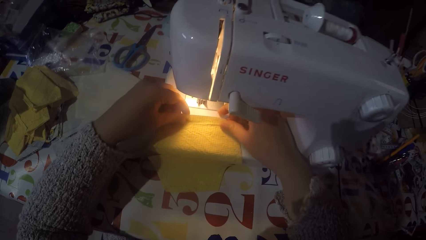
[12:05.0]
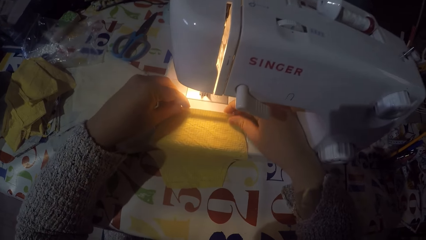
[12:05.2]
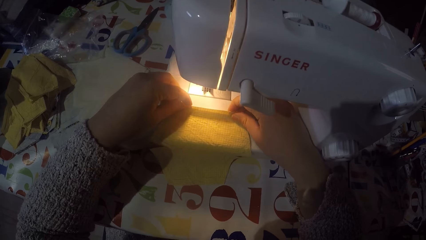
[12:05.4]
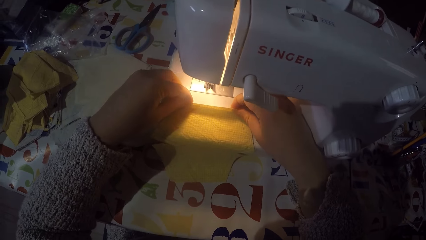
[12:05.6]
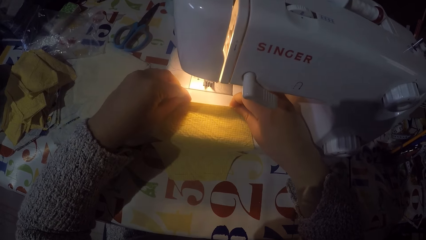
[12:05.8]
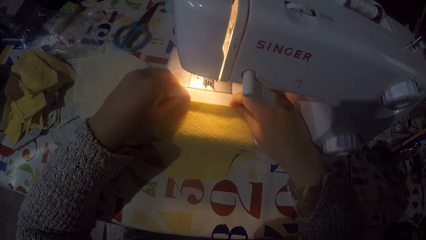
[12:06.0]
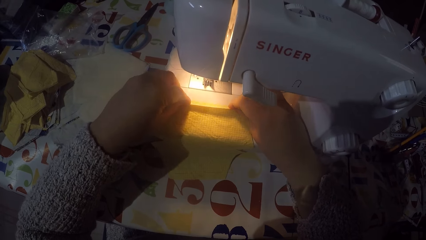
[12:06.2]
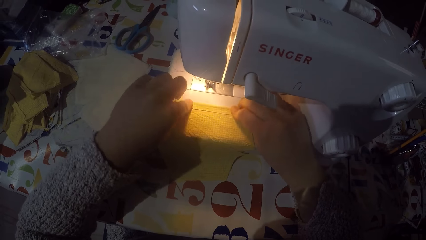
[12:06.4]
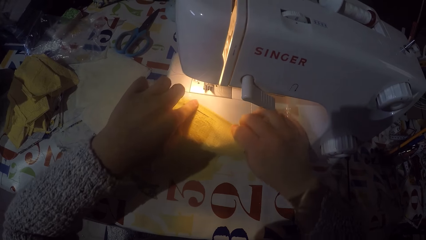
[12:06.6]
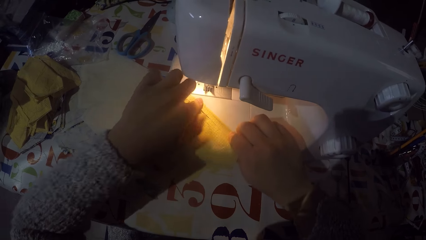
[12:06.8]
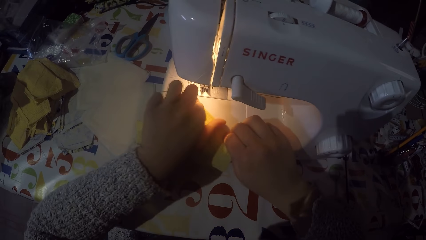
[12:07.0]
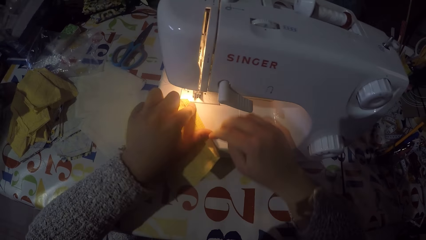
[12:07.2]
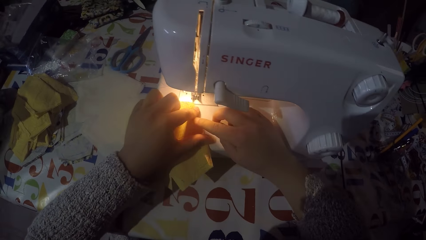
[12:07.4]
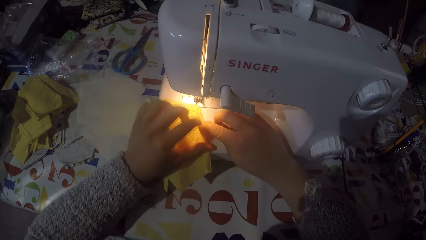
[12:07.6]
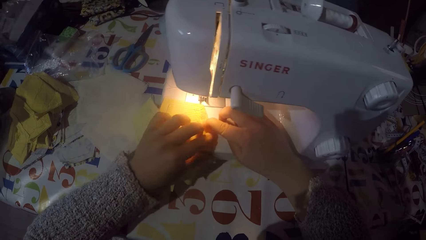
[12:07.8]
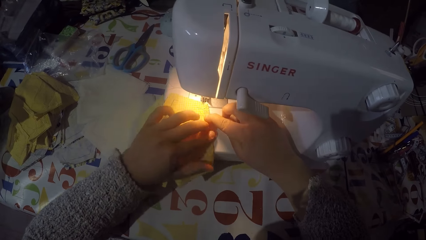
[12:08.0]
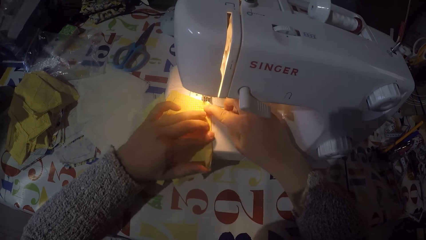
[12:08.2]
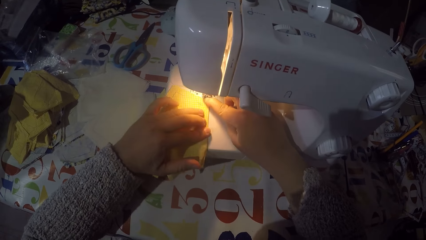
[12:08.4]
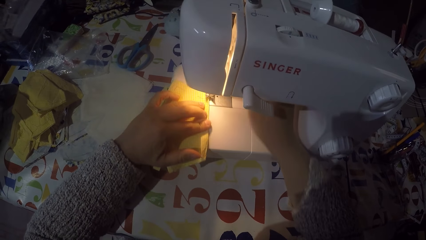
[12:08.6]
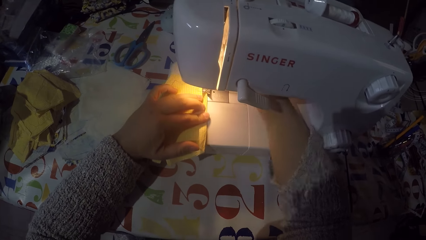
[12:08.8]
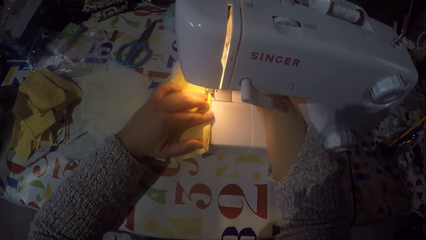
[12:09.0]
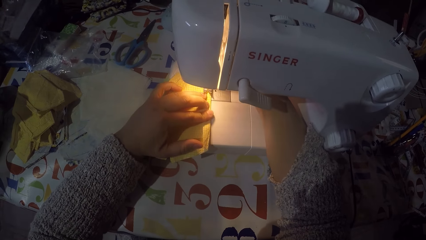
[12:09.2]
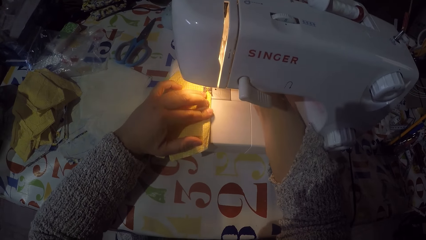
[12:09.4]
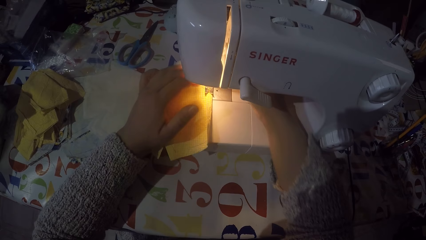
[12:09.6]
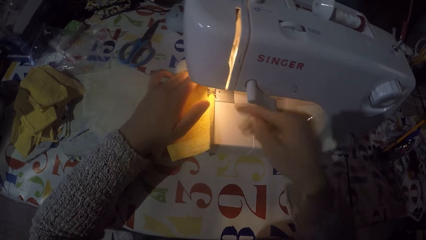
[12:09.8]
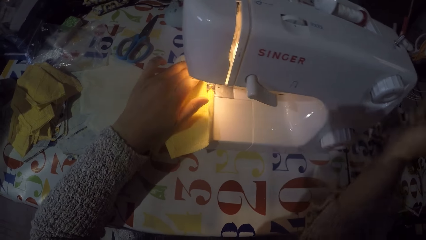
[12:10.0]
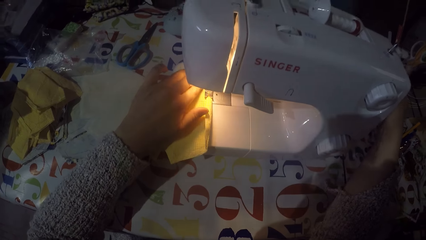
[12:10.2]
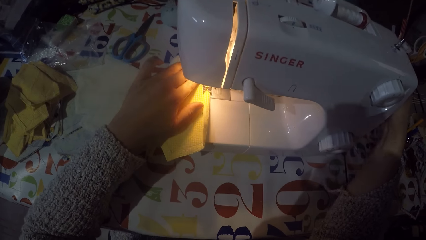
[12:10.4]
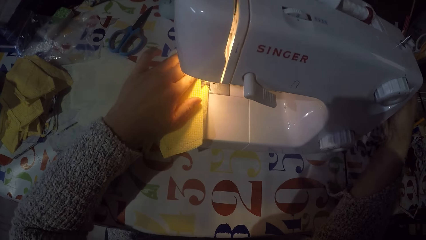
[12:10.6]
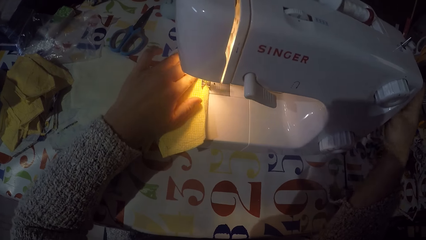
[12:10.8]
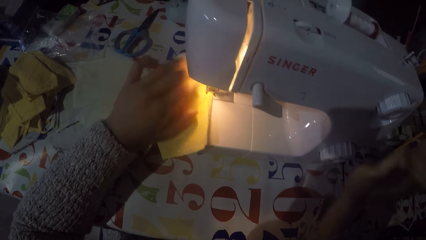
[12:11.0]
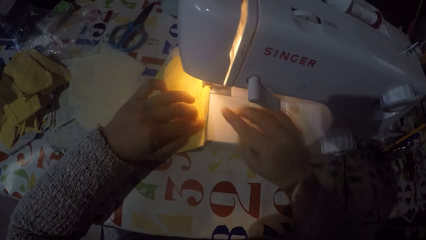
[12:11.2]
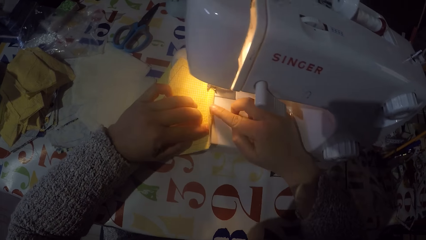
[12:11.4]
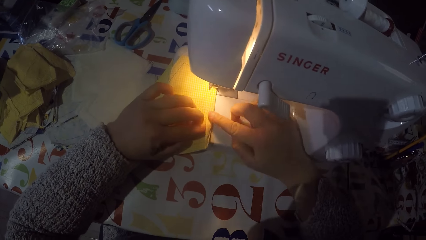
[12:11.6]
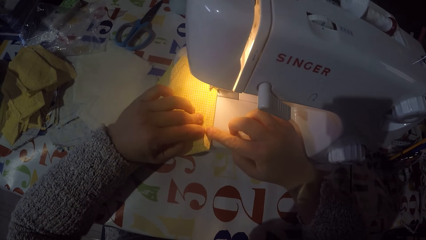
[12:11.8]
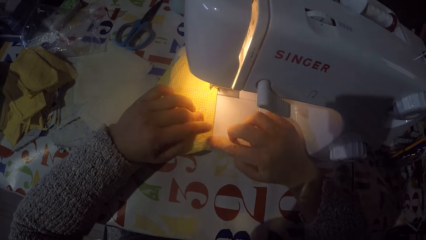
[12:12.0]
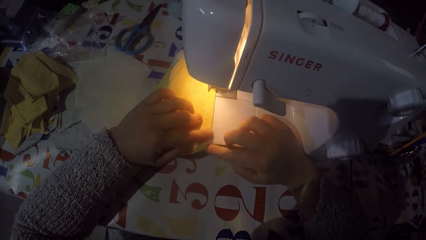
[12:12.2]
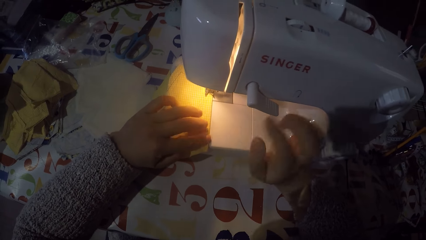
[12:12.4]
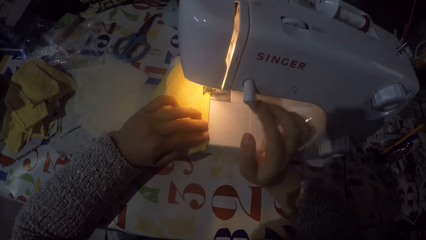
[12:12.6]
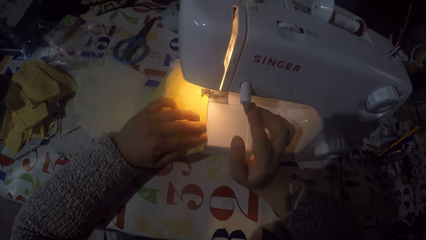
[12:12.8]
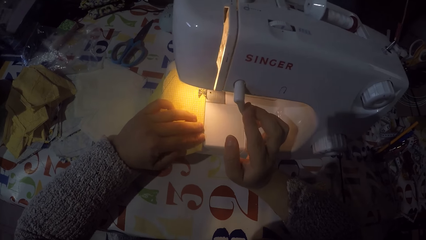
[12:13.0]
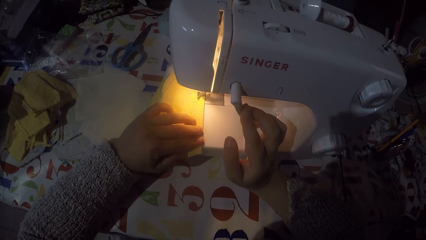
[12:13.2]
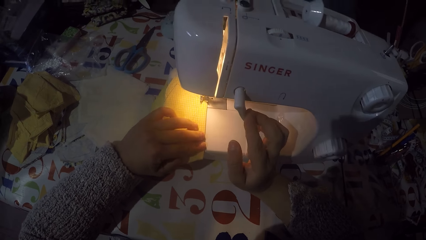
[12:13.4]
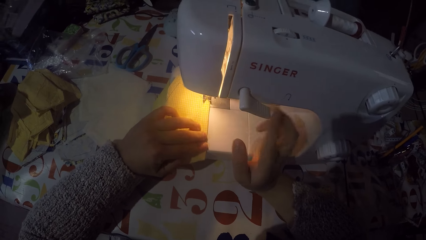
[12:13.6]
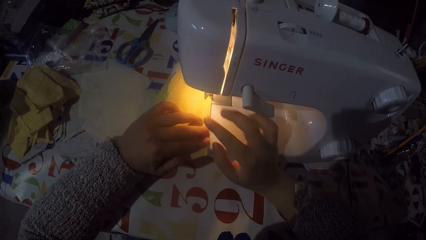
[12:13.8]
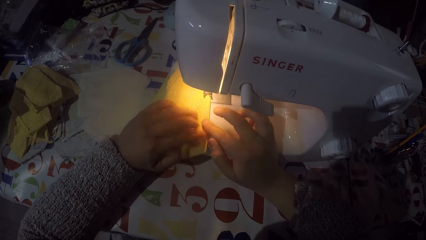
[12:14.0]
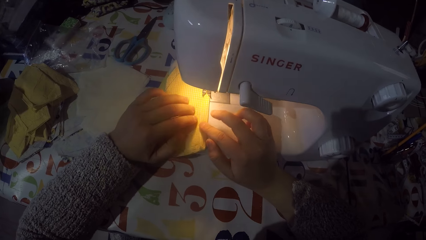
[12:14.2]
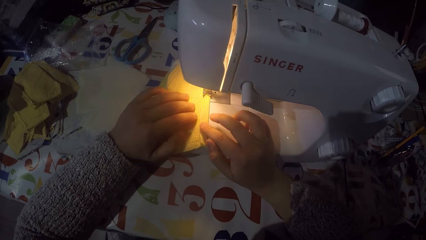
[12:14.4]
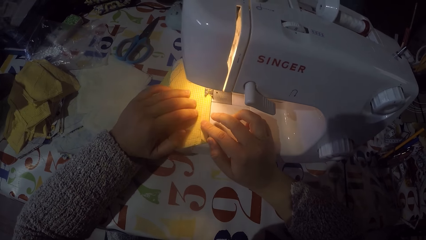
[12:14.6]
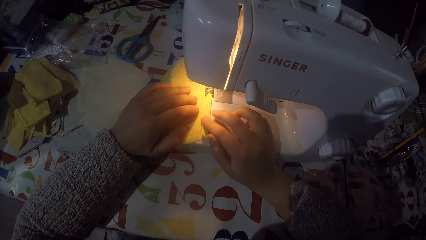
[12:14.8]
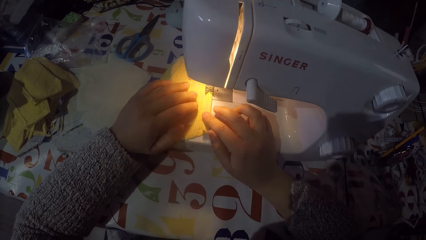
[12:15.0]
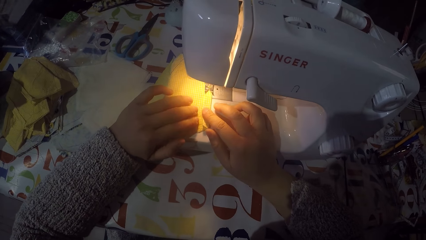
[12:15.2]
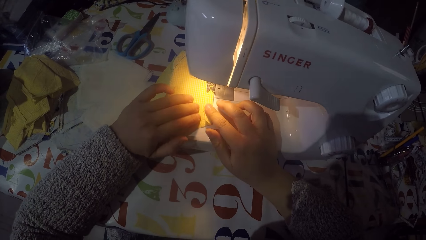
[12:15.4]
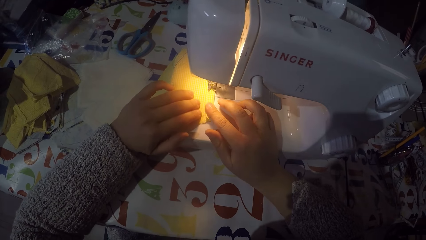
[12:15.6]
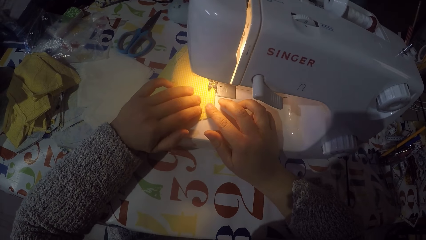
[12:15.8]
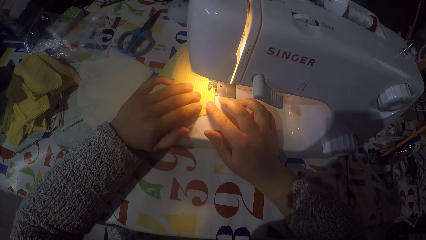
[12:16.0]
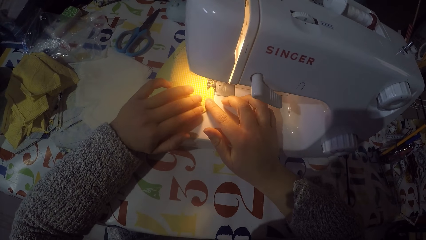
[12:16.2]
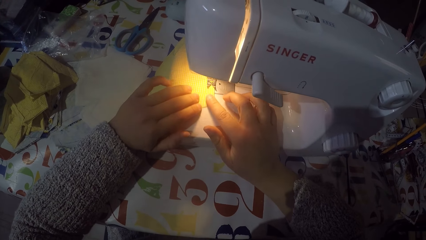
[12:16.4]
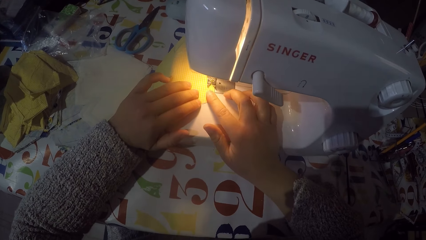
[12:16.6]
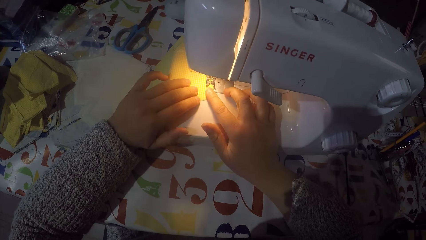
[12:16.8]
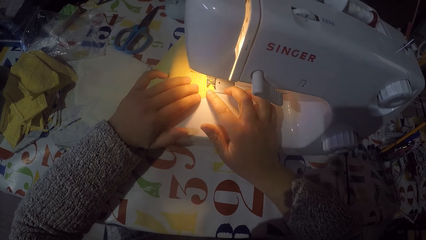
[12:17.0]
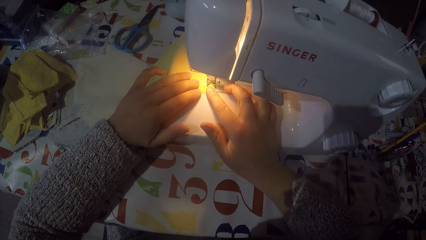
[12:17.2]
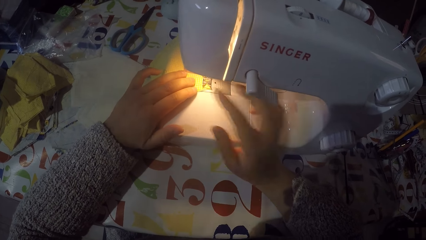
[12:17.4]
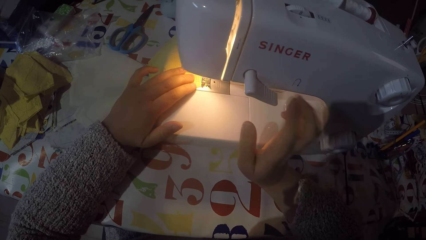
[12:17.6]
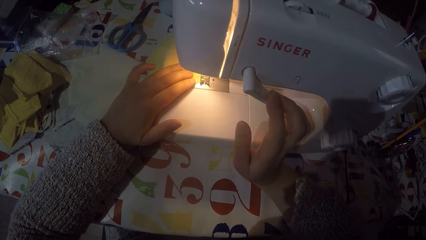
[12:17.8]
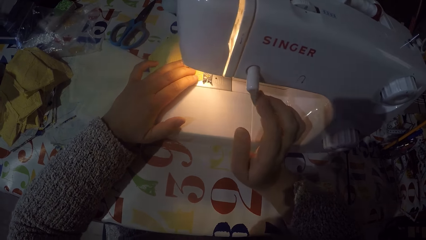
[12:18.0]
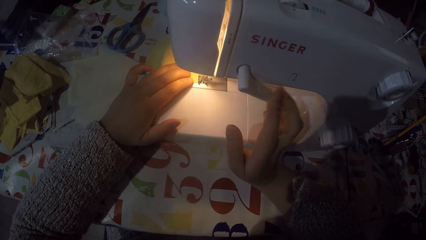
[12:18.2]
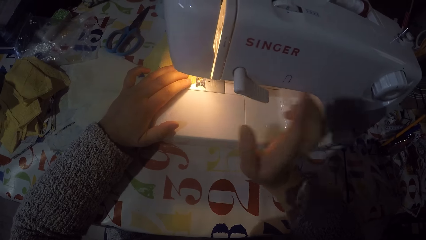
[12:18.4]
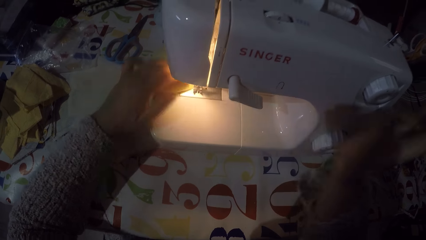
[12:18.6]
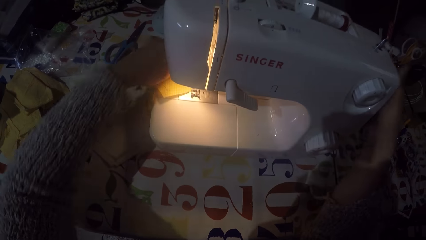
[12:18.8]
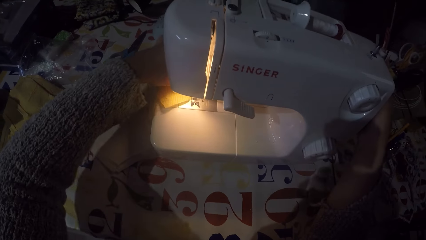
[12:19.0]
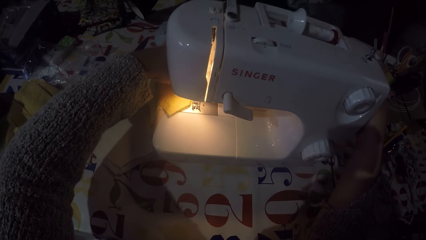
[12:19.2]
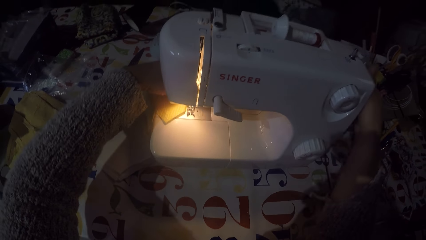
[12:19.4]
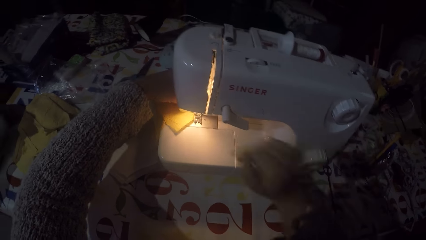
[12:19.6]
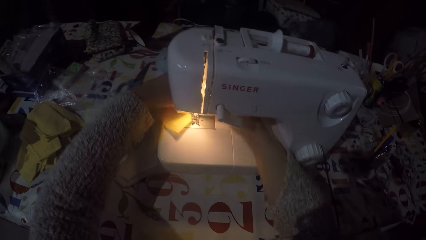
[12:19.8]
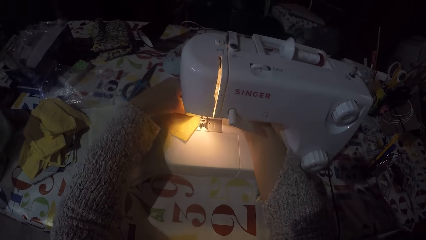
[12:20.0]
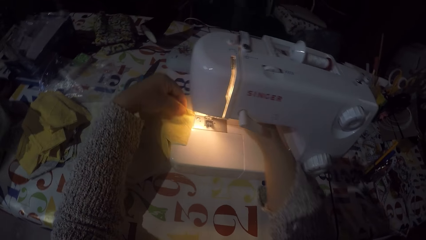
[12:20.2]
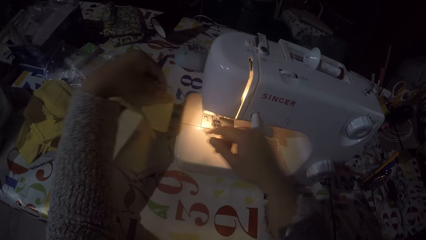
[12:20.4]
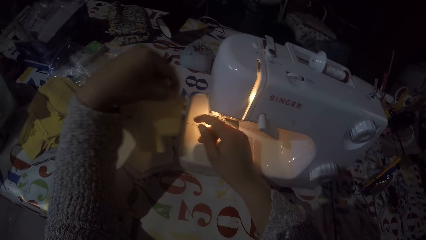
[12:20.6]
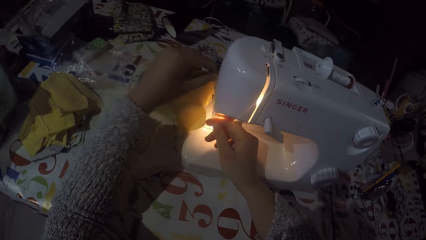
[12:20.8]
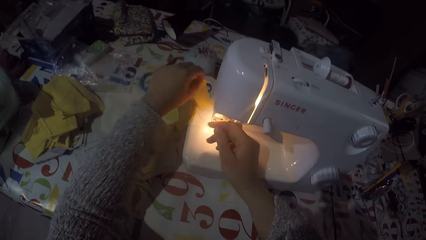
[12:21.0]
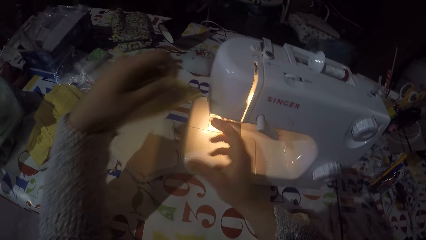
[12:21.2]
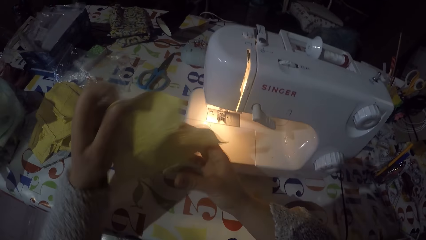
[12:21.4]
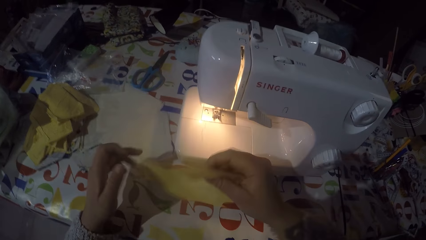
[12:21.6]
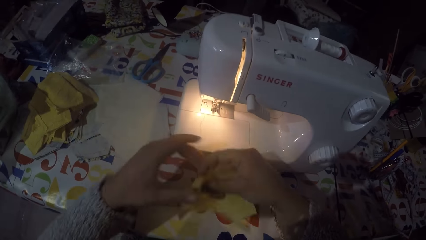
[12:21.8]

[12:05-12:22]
The camera wearer folds a piece of cloth. They turn the piece of cloth. They place the piece of cloth on the machine. They touch the hand wheel. They fold the piece of cloth. They straighten the fold. They are sewing the piece of cloth with the machine. They touch the hand wheel. They remove the piece of cloth from the machine. They cut the sewing thread.
